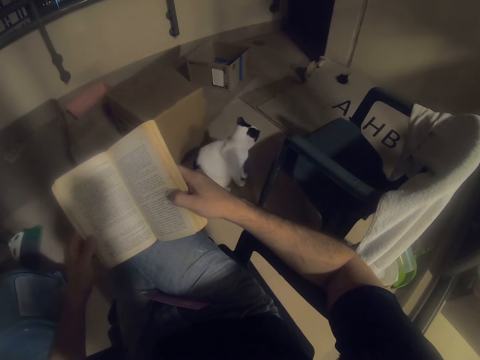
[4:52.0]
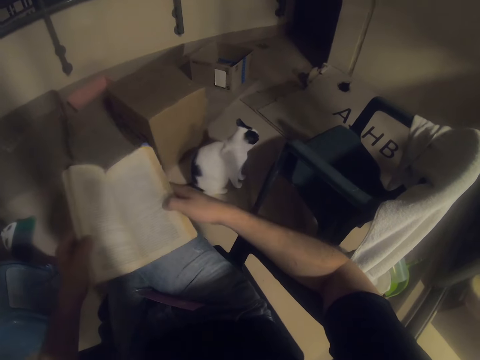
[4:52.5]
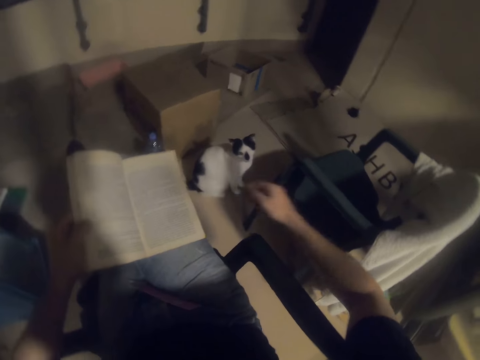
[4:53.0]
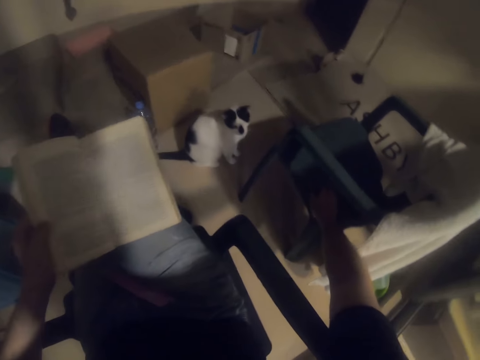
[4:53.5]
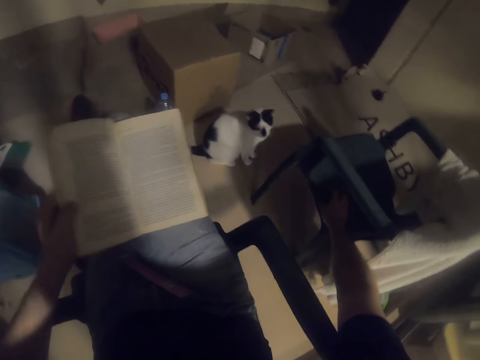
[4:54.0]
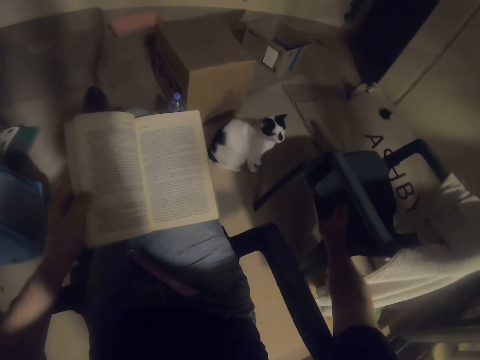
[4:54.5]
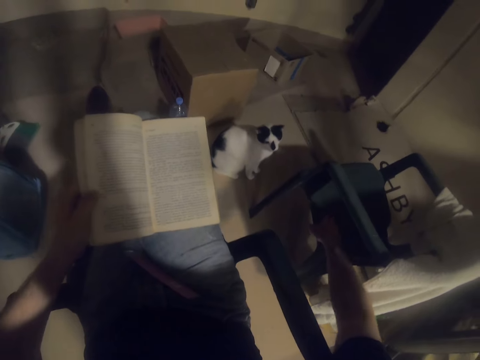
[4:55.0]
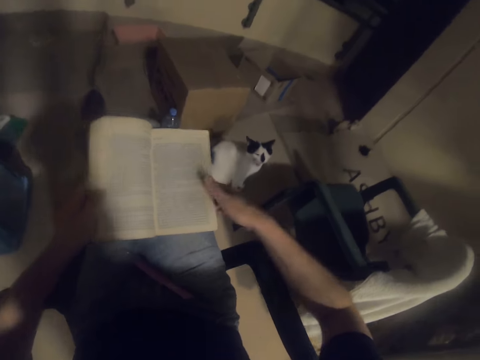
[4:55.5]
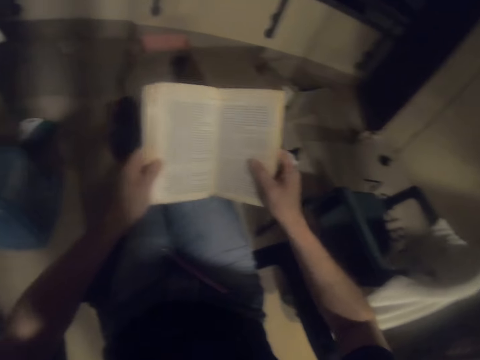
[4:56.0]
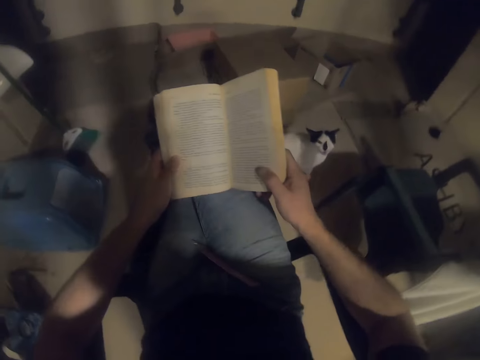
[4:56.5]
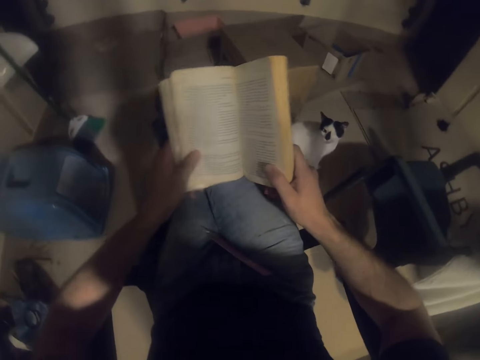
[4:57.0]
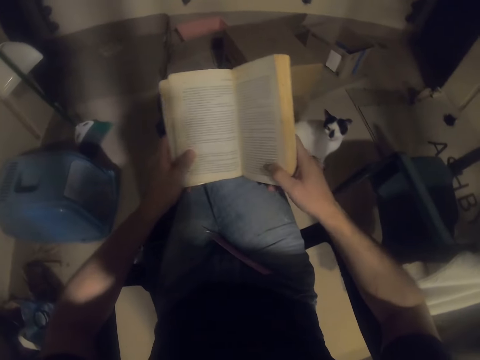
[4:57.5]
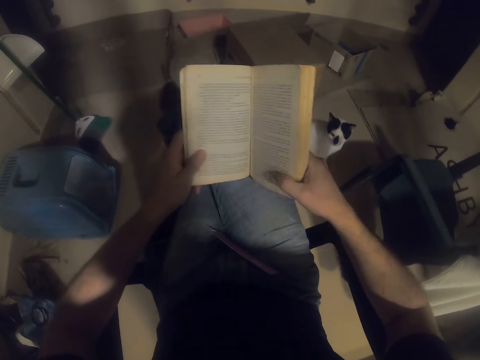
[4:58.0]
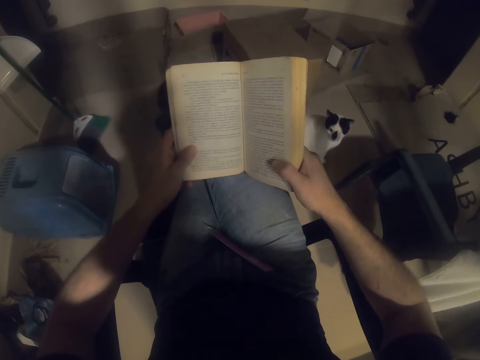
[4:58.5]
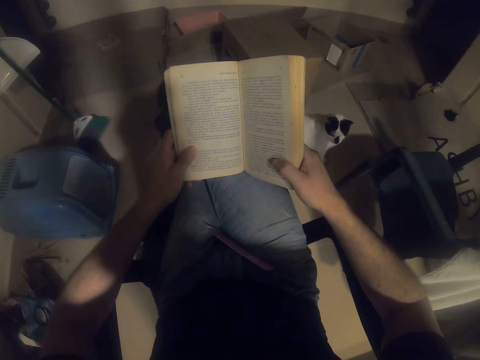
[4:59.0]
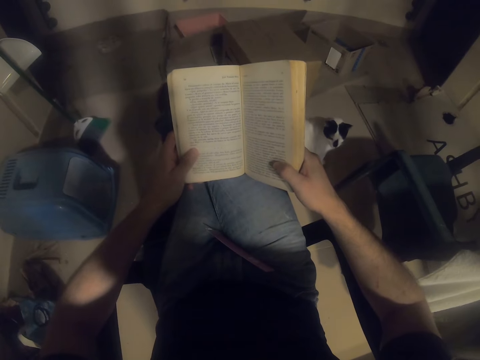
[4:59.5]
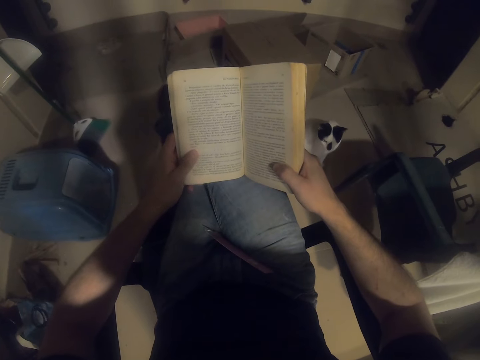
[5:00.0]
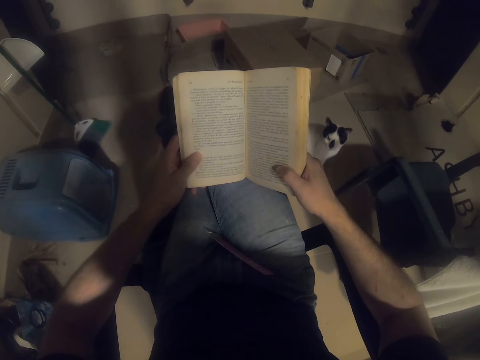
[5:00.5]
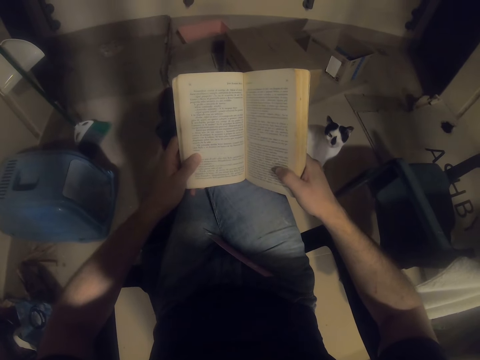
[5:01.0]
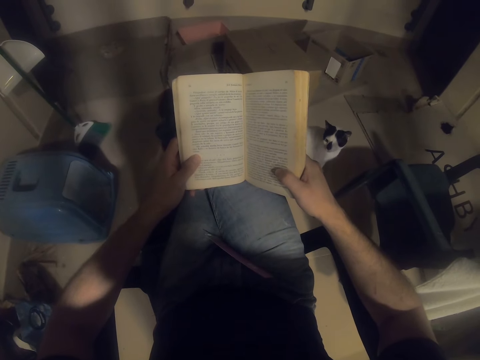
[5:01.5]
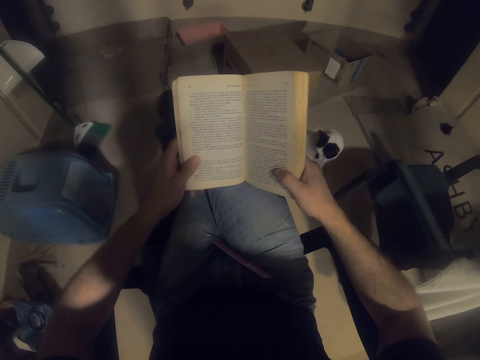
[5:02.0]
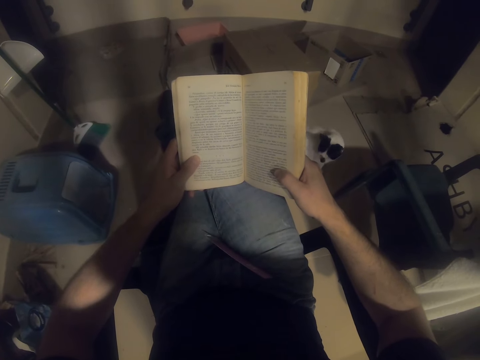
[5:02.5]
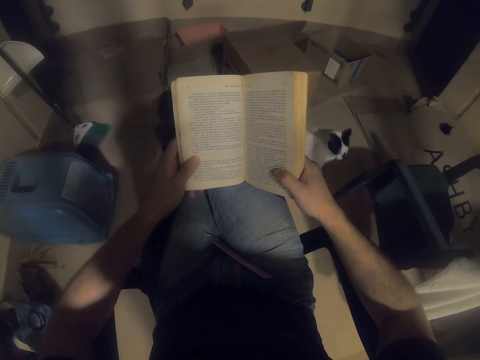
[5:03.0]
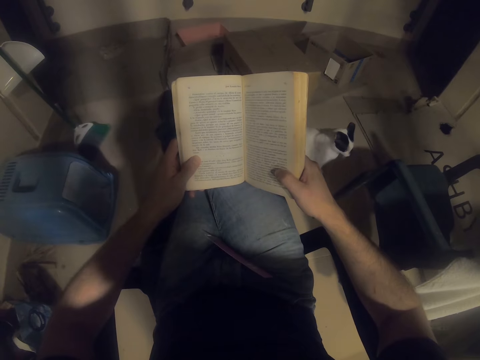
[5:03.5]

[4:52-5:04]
The camera wearer hits the chair. They read the novel.

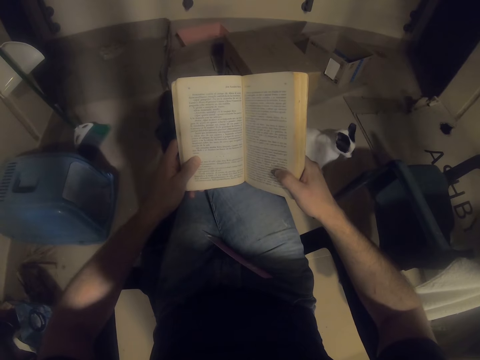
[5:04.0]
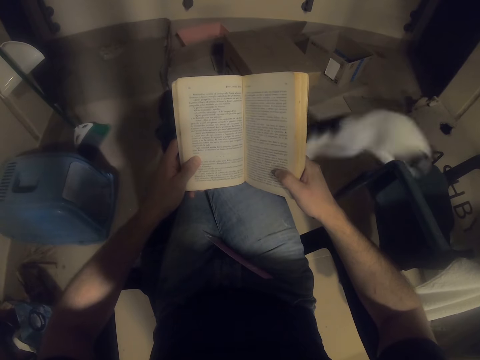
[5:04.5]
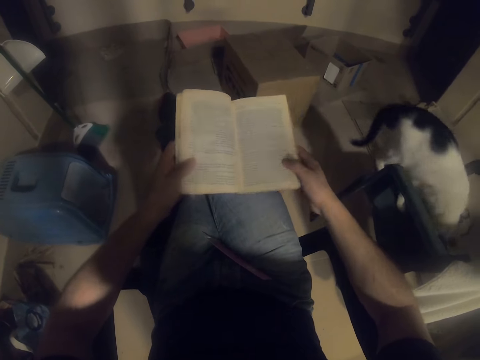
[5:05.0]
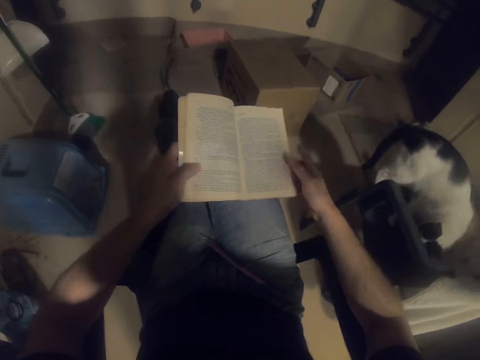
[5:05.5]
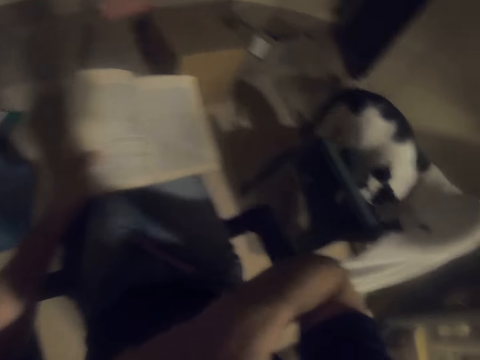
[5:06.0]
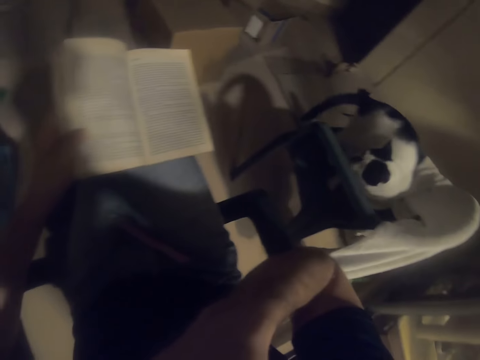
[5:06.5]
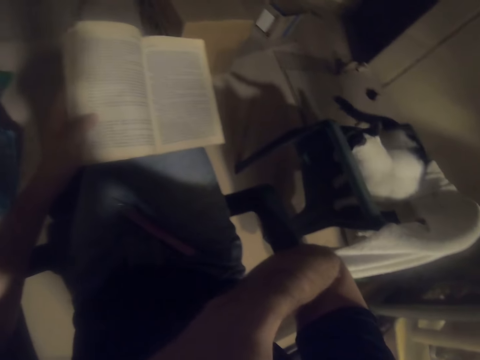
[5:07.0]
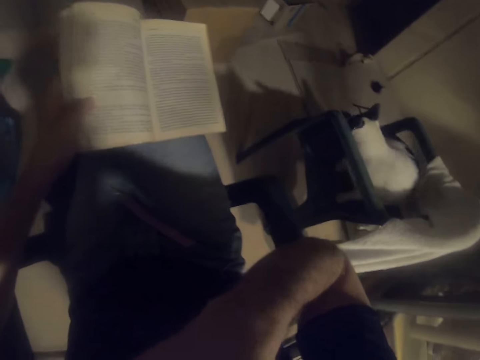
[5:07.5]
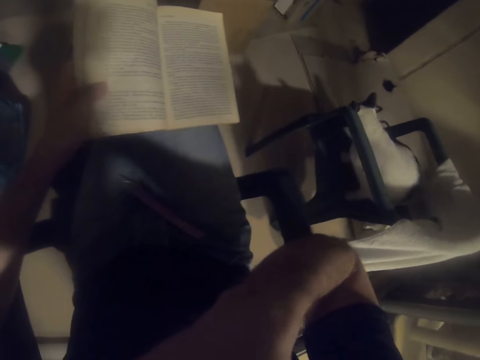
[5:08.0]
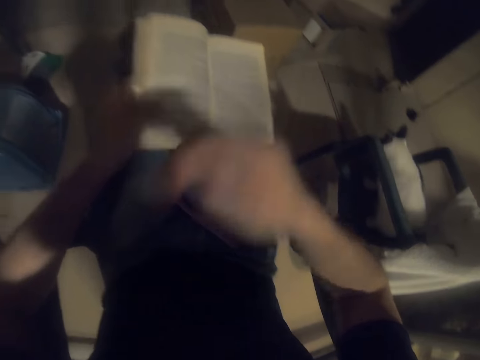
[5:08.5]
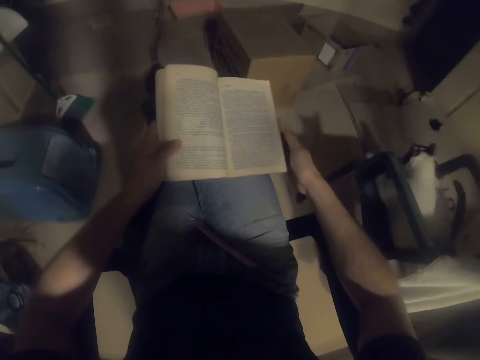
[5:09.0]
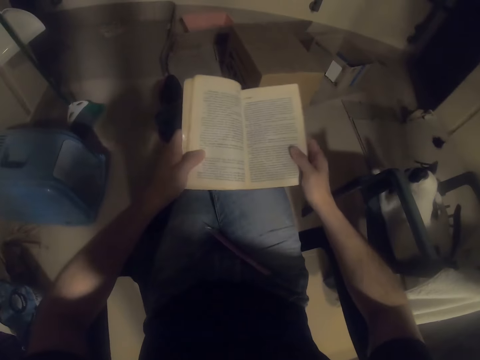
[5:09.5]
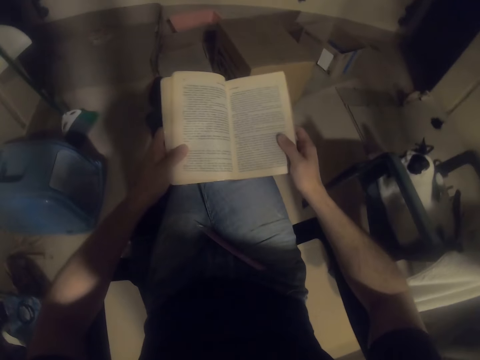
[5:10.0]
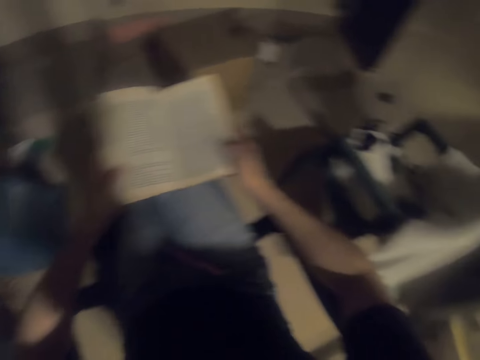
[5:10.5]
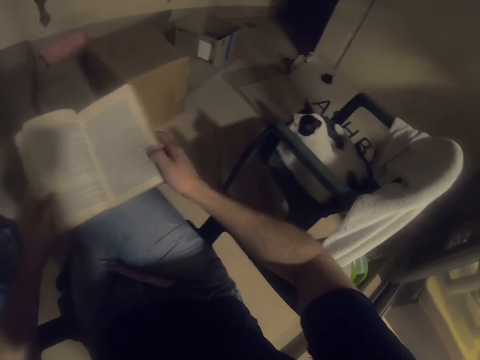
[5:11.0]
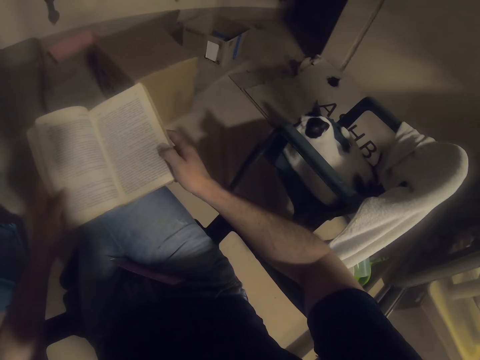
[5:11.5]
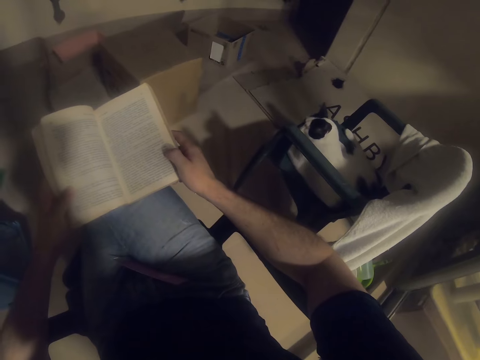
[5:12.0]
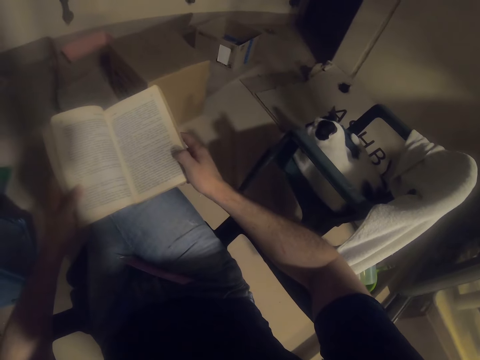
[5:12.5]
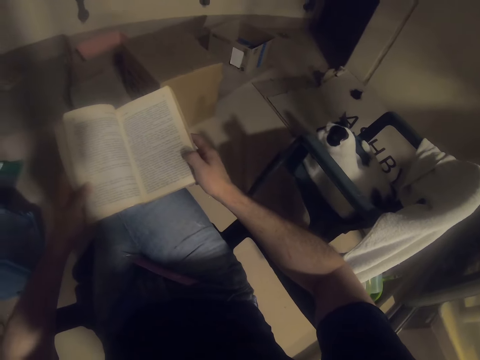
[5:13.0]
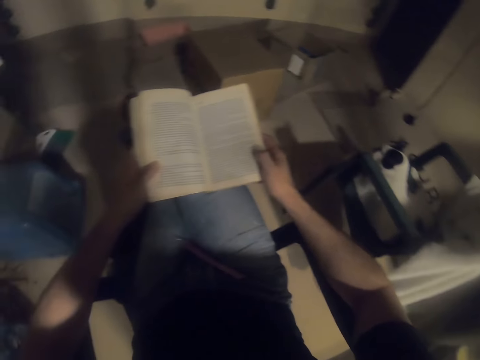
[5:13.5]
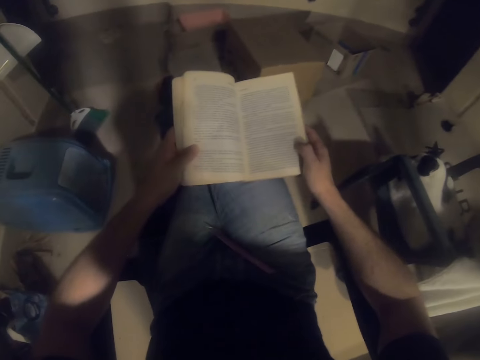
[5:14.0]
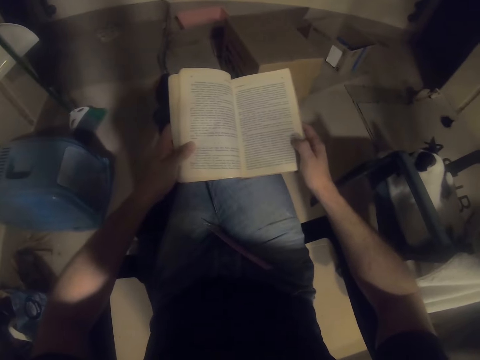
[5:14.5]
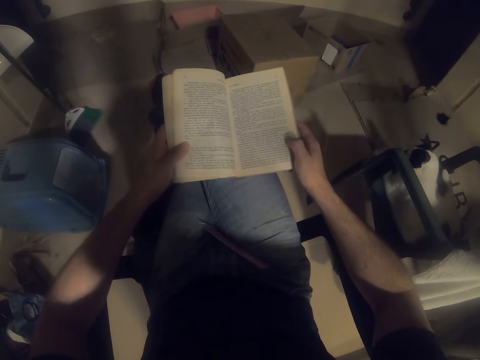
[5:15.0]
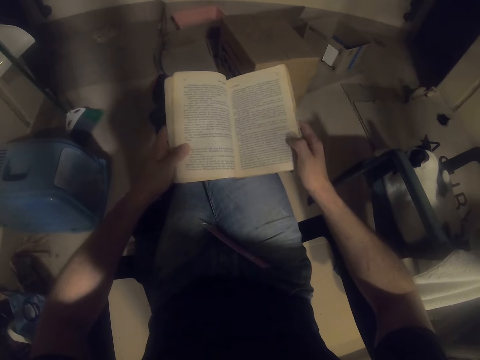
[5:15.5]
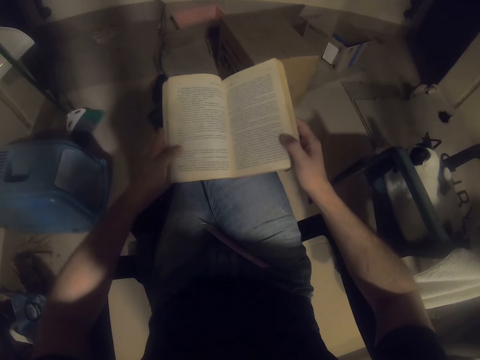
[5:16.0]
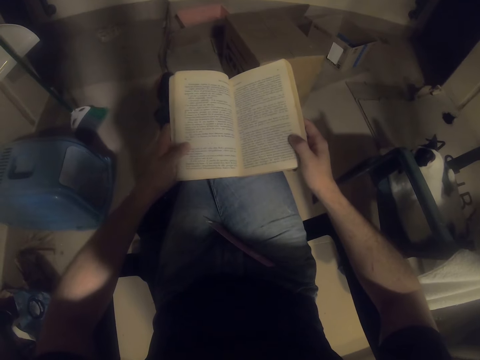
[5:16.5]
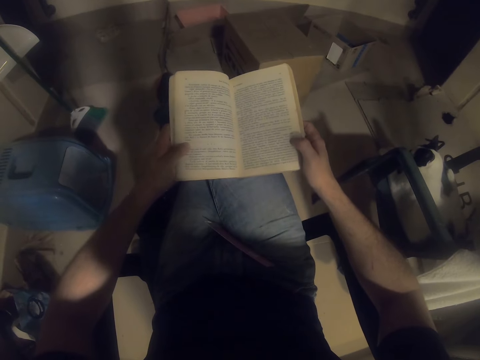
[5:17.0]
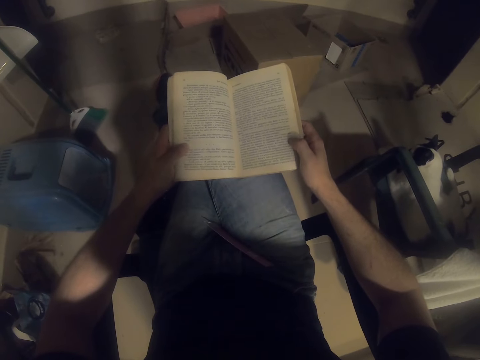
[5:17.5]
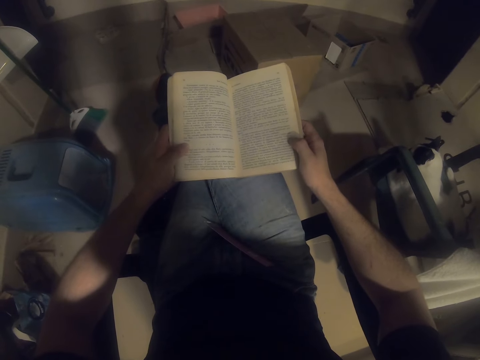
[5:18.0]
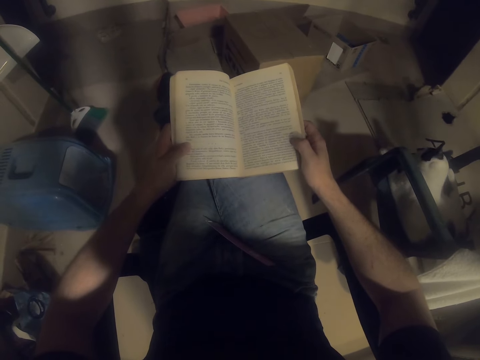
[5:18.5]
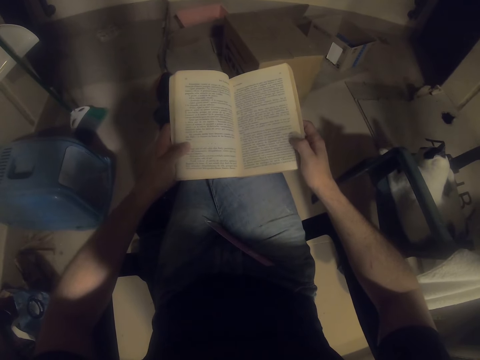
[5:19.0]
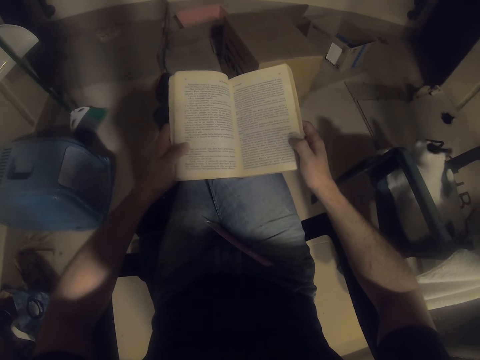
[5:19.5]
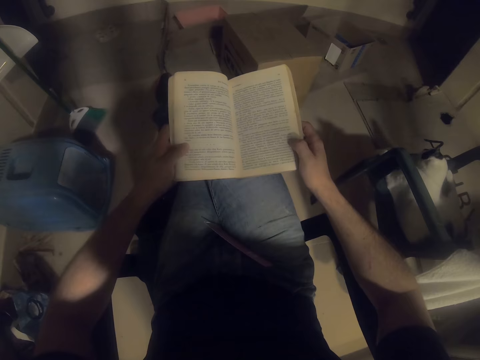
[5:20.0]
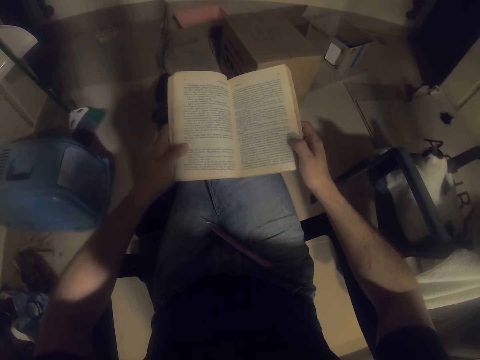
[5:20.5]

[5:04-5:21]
The camera wearer touches his face. He stares at the cat. He reads the novel.
